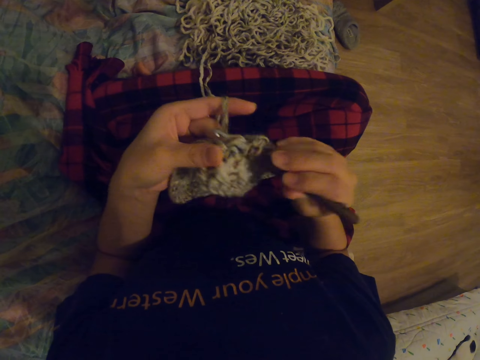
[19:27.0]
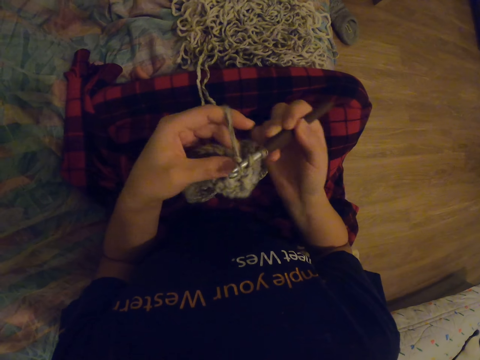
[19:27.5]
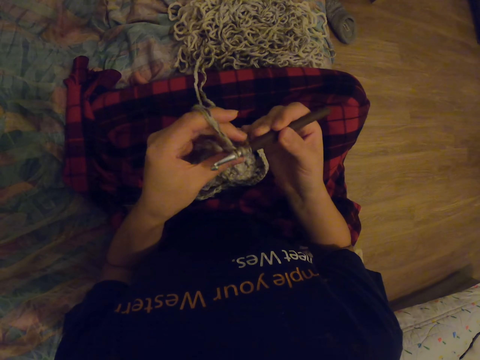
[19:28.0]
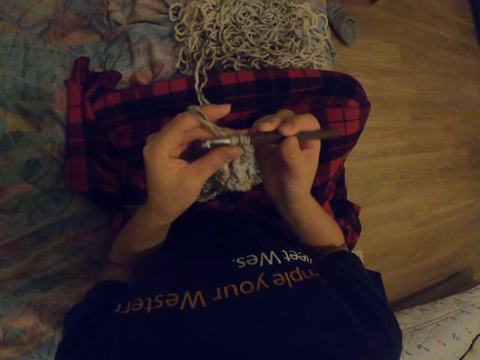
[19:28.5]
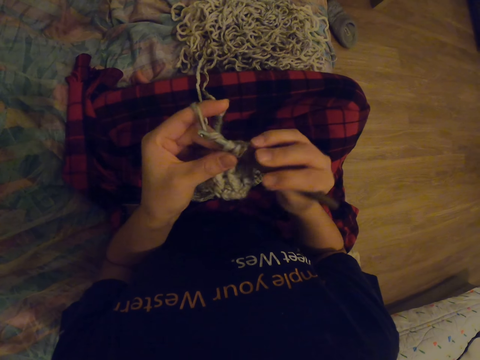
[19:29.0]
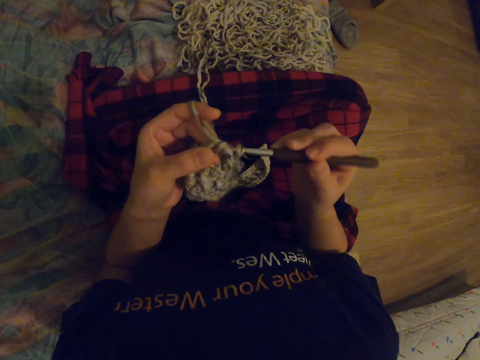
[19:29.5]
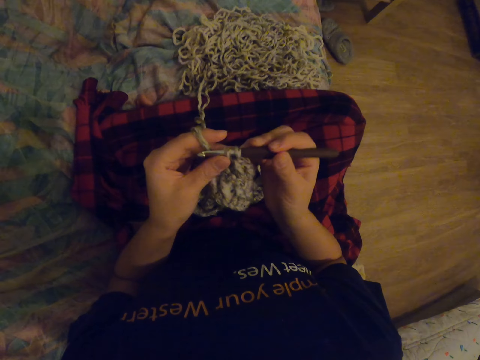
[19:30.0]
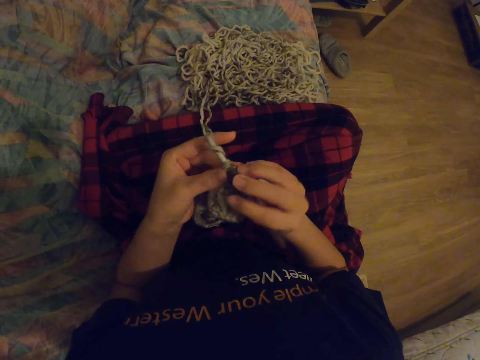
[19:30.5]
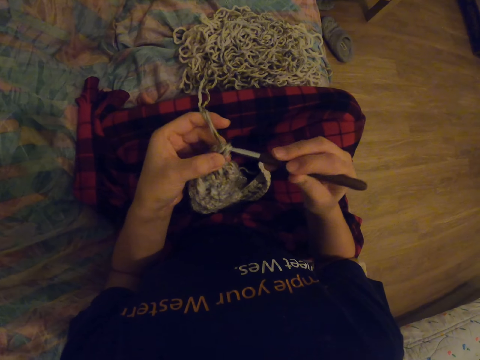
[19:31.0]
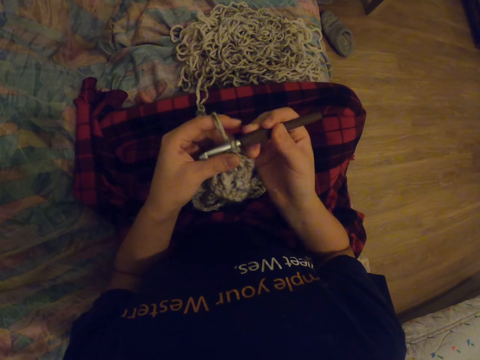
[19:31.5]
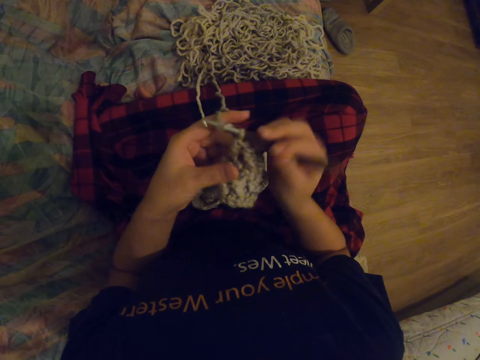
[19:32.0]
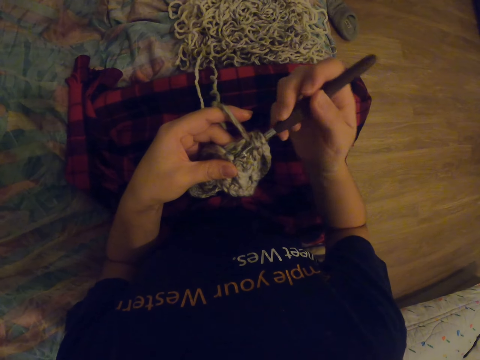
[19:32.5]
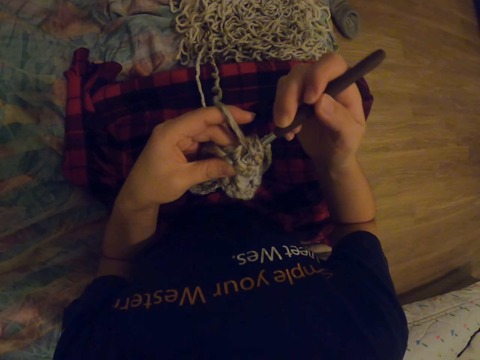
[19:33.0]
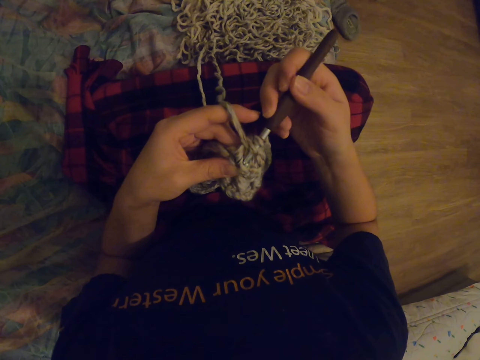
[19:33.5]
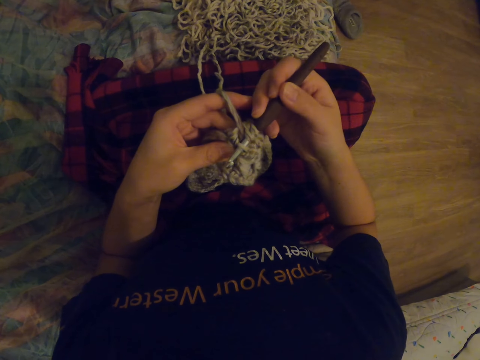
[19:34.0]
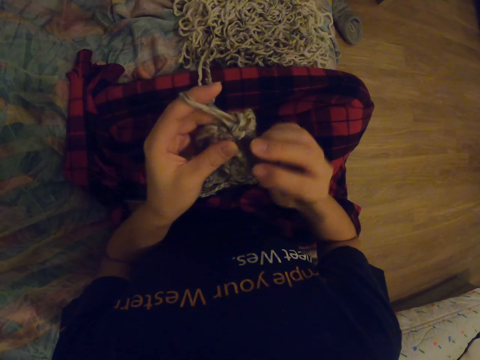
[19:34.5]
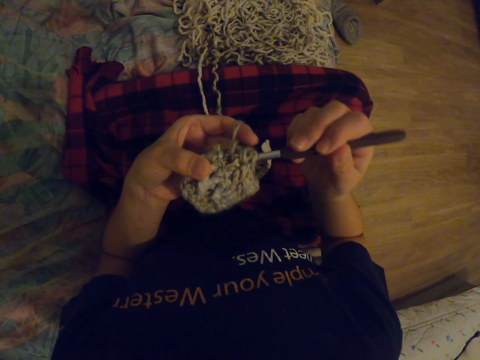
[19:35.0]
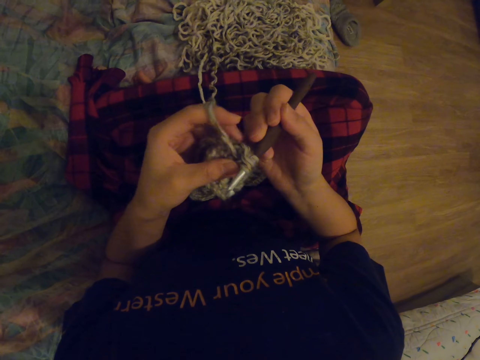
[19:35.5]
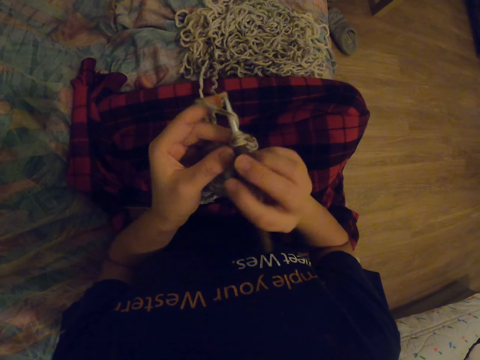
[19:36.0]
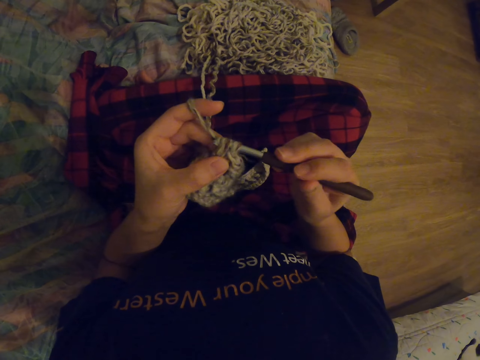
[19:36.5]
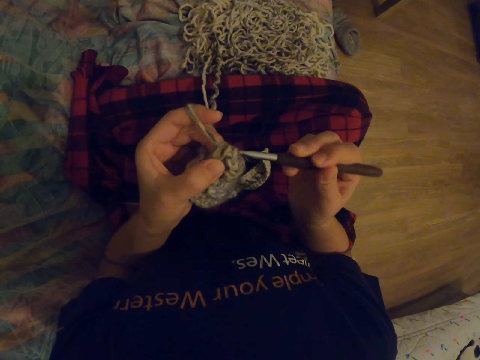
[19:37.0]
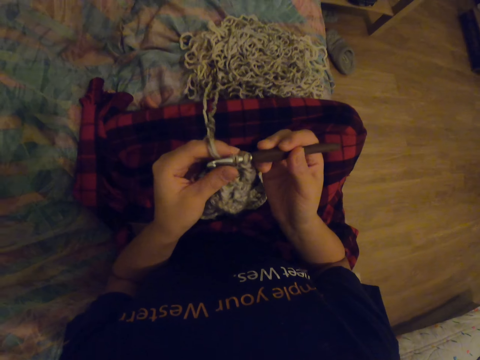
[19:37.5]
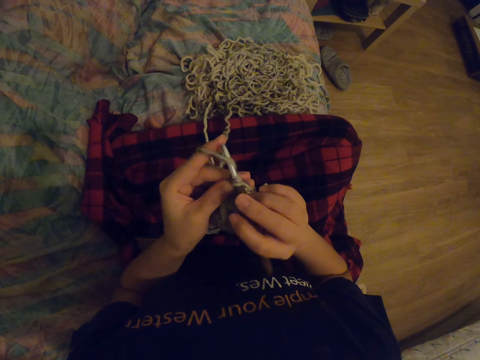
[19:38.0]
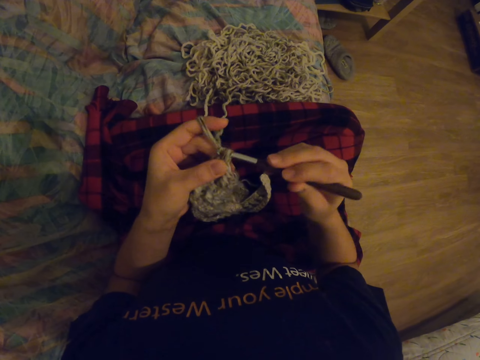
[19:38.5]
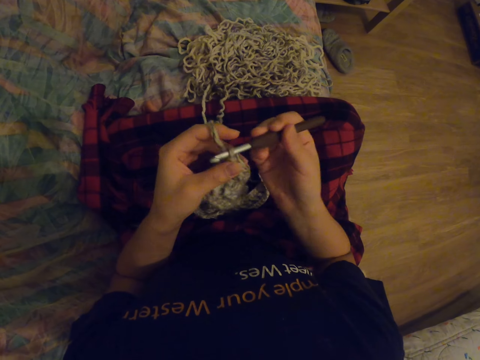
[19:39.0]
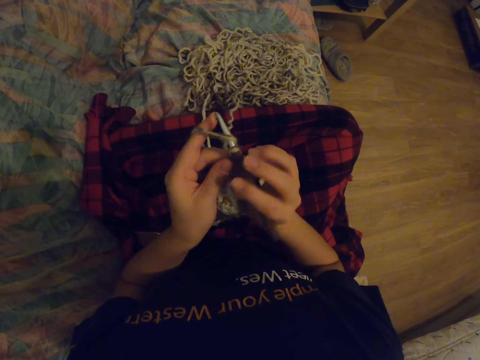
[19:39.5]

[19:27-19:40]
The camera wearer crochets the yarn with a crochet hook.

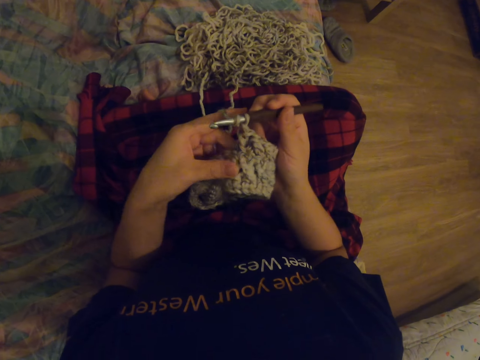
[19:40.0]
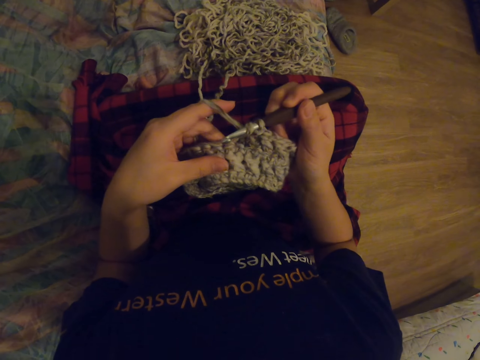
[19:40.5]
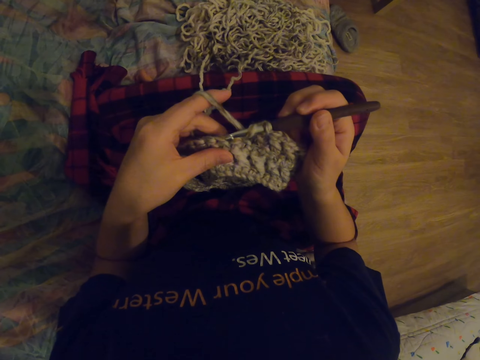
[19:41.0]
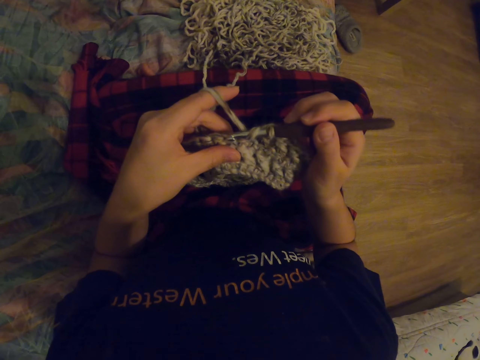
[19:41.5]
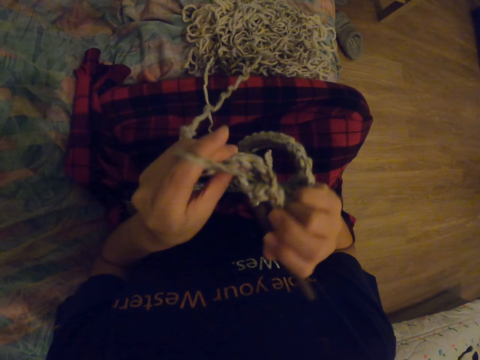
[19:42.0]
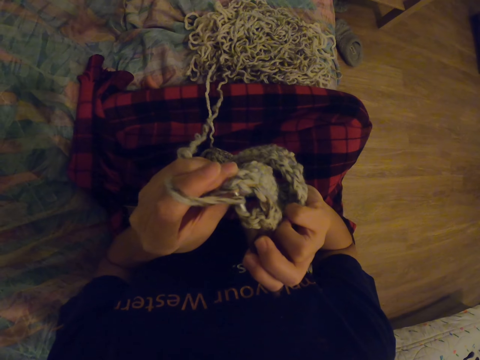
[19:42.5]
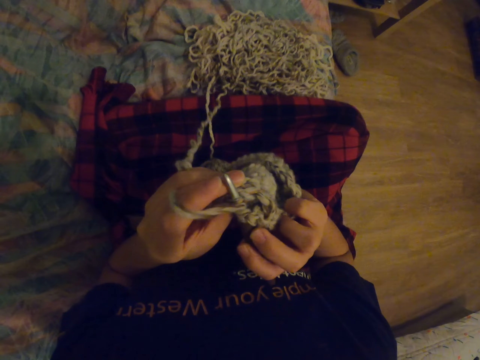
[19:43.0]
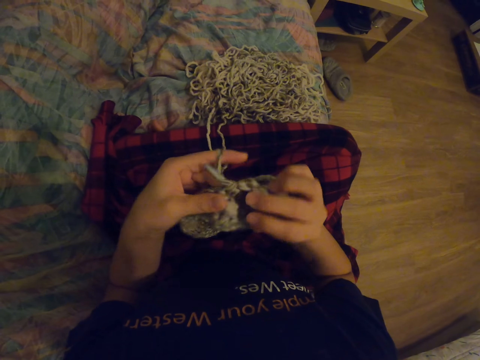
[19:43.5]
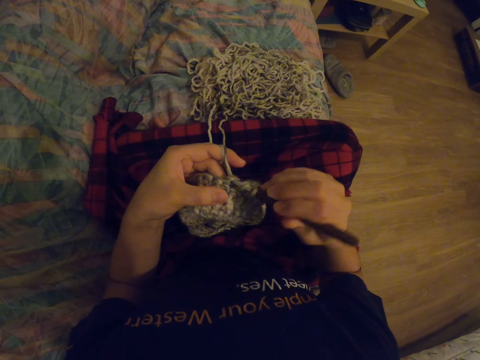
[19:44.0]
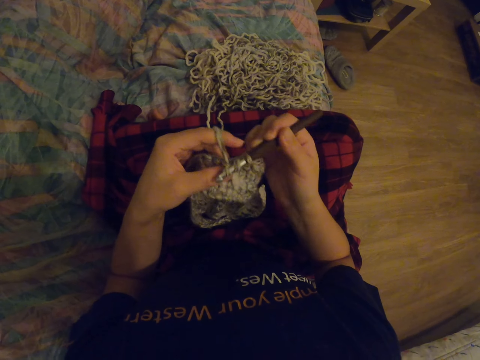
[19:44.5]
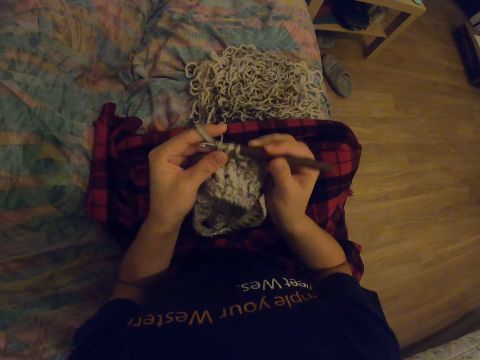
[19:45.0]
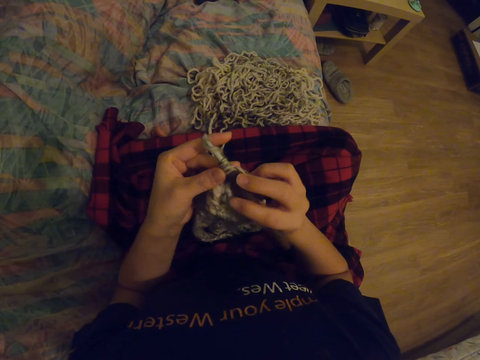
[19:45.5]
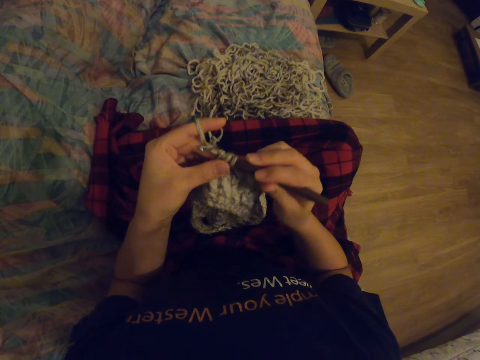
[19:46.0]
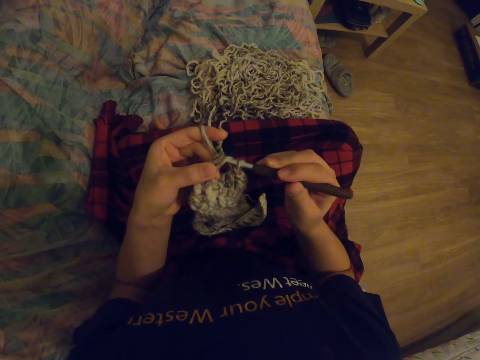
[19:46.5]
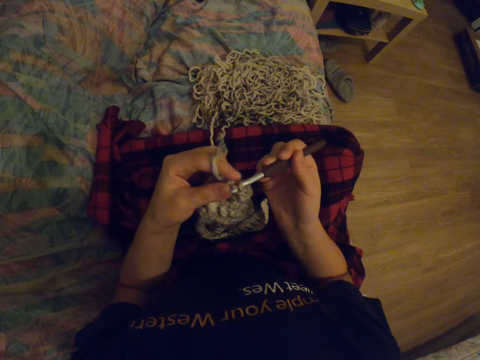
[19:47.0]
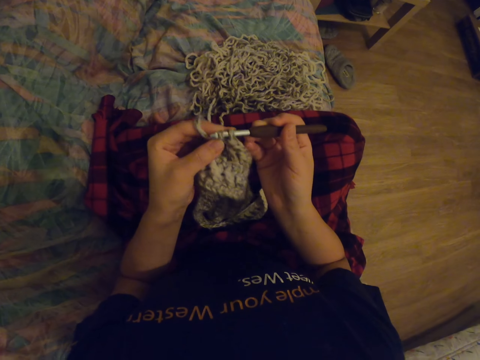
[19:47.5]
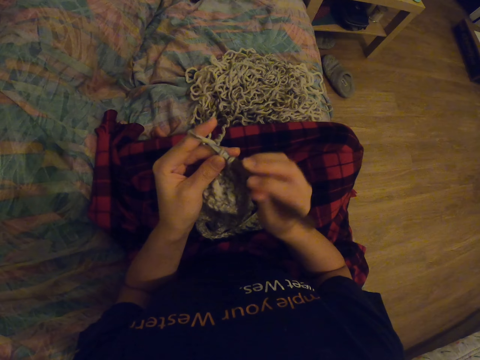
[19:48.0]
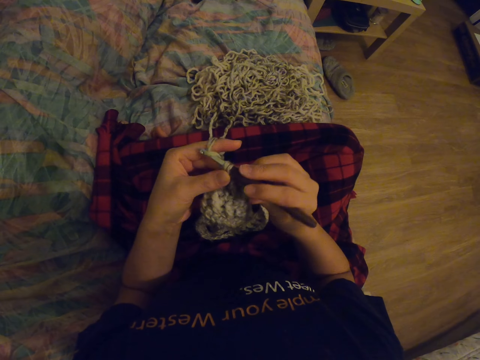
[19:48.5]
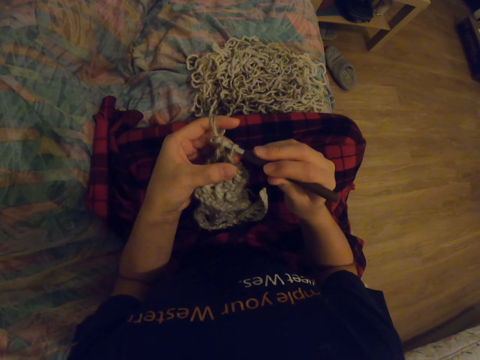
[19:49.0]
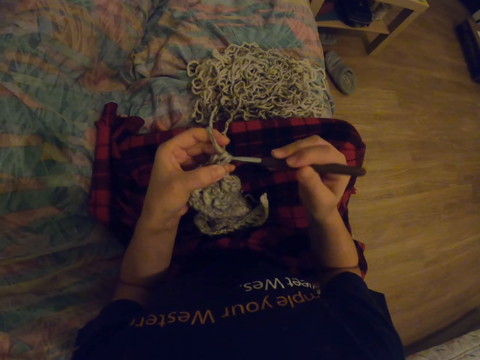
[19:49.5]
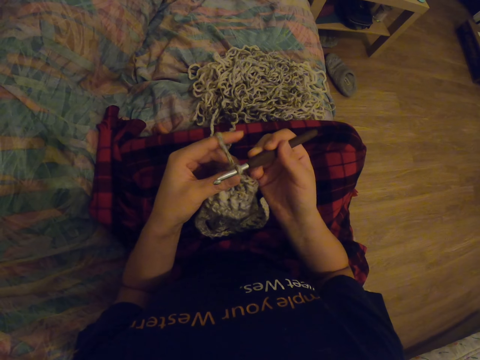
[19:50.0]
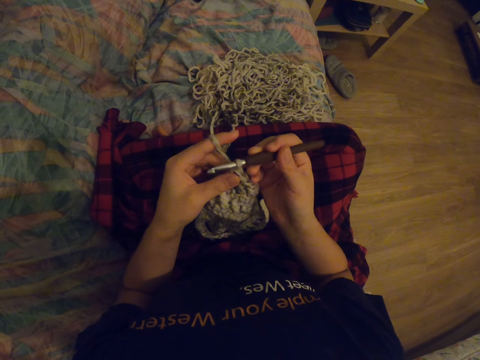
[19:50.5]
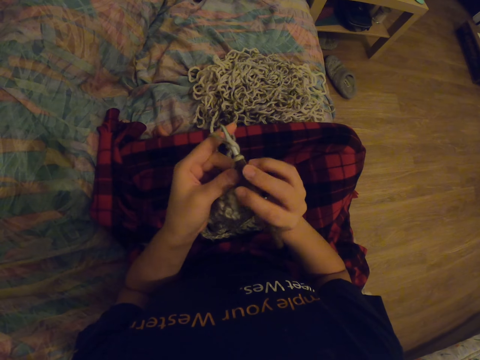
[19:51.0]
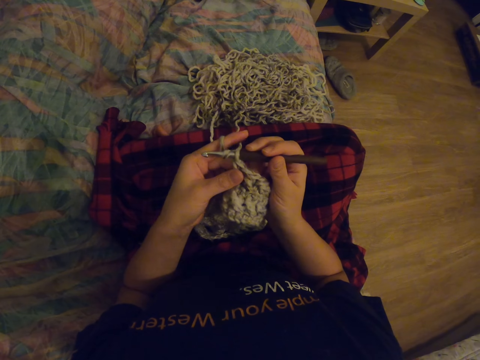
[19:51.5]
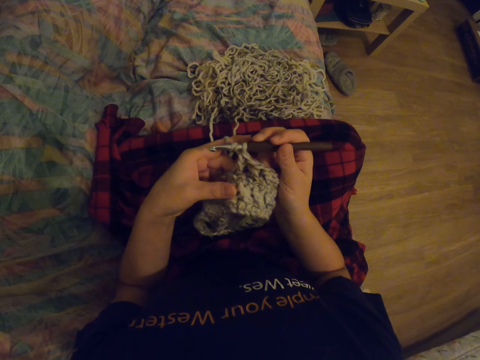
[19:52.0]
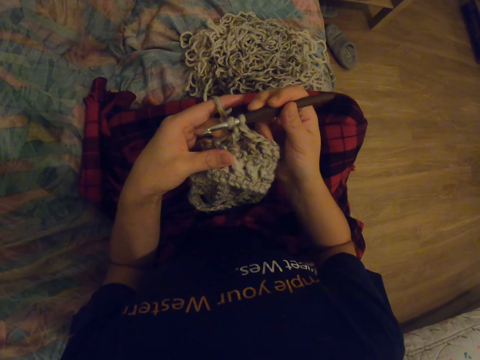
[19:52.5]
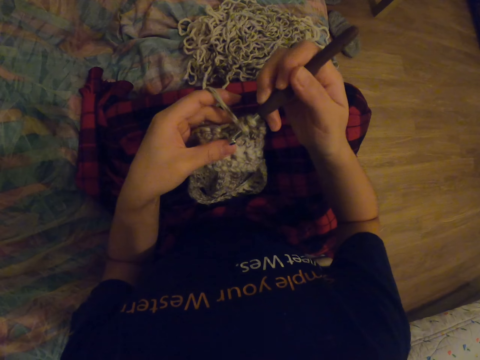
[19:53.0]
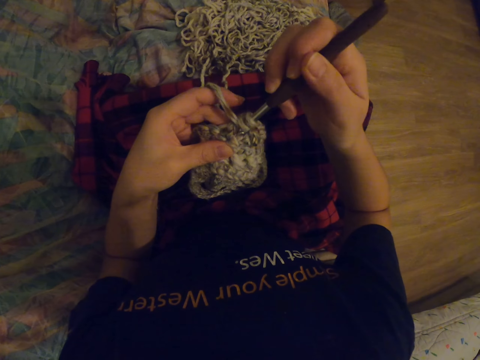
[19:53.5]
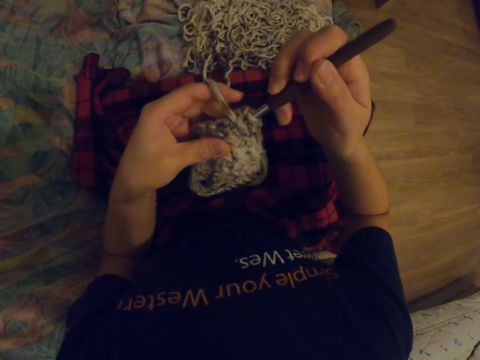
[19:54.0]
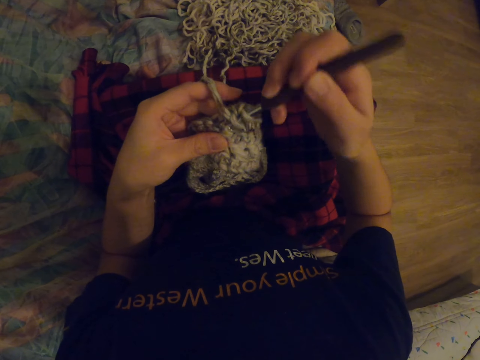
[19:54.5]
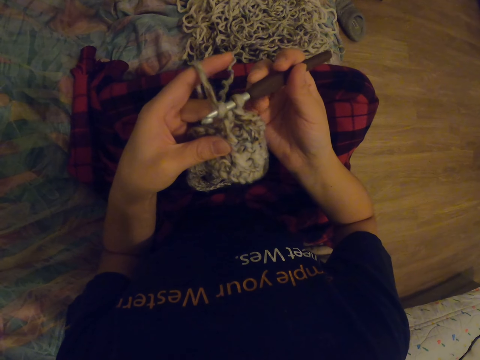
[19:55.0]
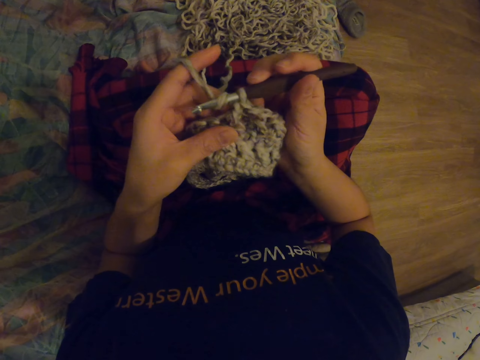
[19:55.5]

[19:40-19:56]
The camera wearer turns the crocheted yarn. They crochet the yarn with a crochet hook.
